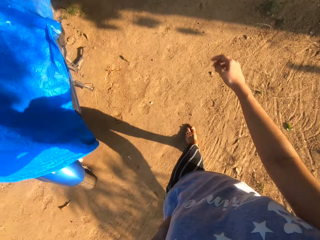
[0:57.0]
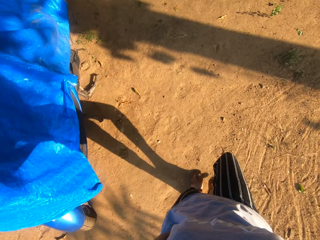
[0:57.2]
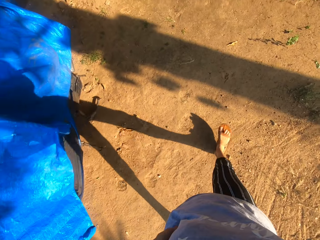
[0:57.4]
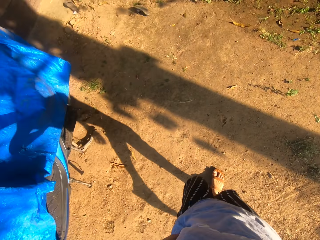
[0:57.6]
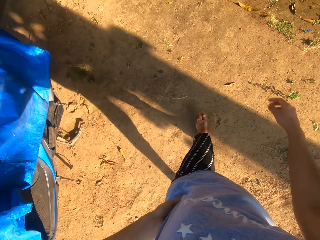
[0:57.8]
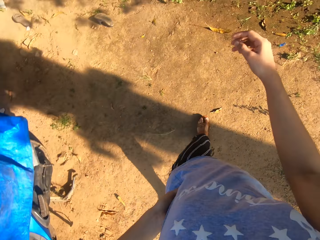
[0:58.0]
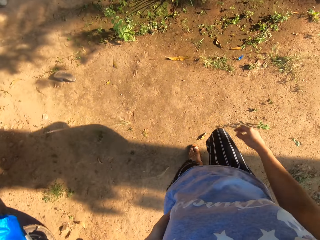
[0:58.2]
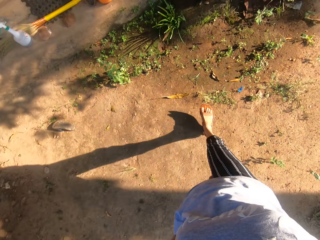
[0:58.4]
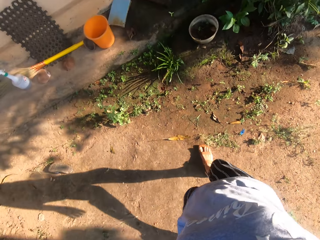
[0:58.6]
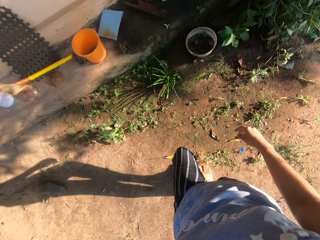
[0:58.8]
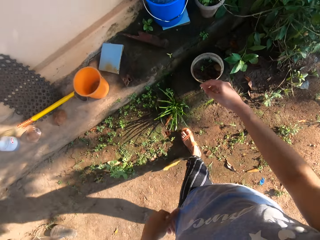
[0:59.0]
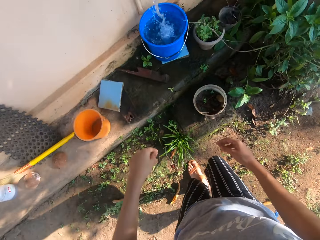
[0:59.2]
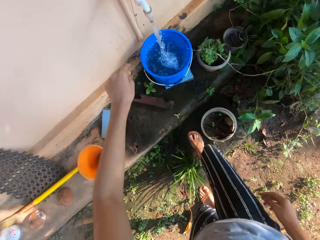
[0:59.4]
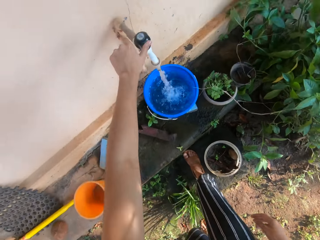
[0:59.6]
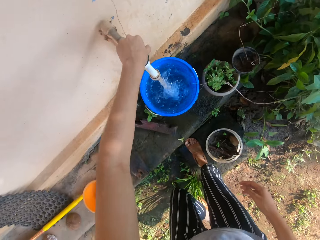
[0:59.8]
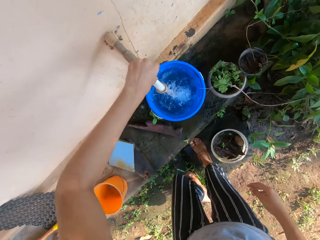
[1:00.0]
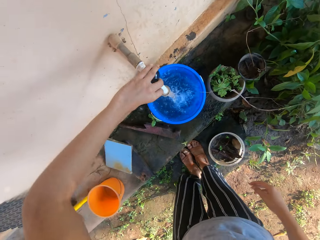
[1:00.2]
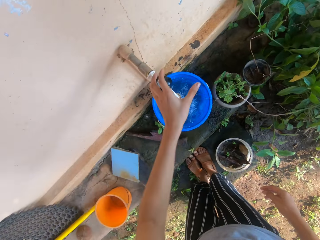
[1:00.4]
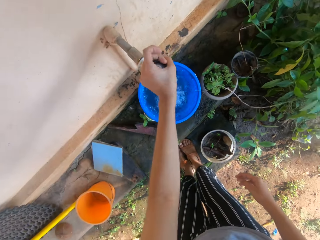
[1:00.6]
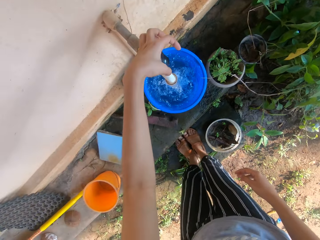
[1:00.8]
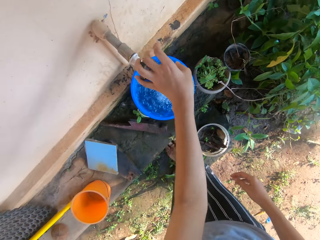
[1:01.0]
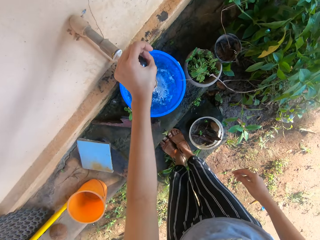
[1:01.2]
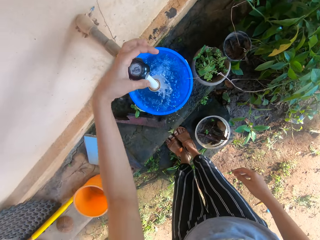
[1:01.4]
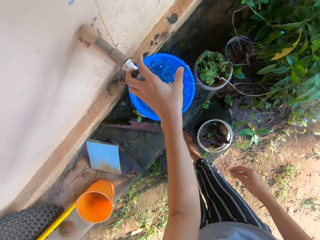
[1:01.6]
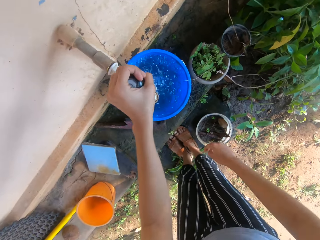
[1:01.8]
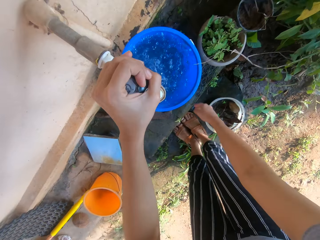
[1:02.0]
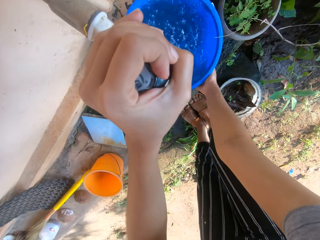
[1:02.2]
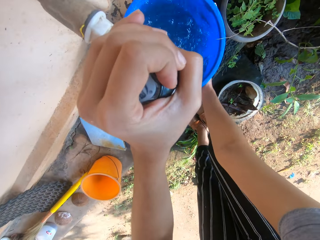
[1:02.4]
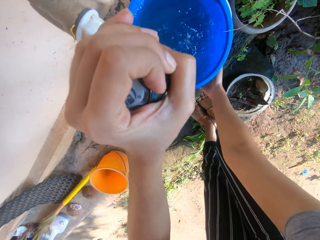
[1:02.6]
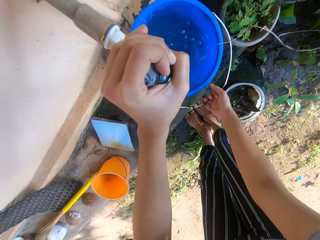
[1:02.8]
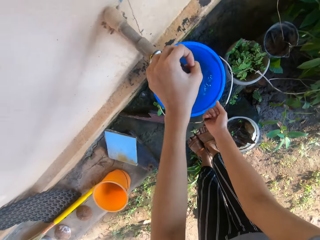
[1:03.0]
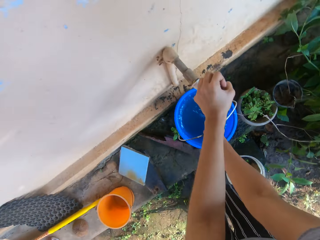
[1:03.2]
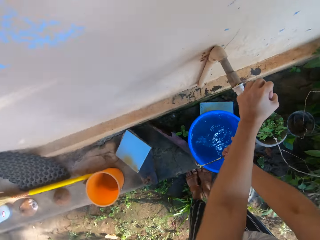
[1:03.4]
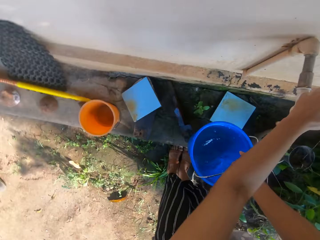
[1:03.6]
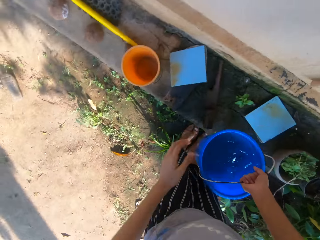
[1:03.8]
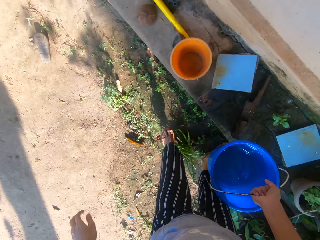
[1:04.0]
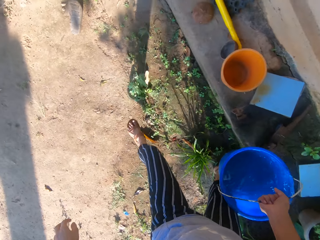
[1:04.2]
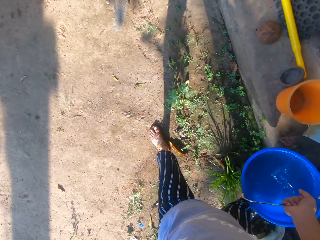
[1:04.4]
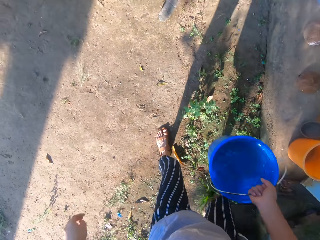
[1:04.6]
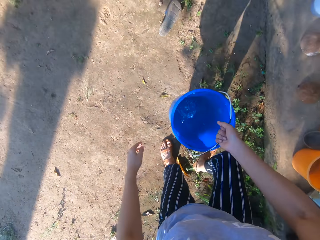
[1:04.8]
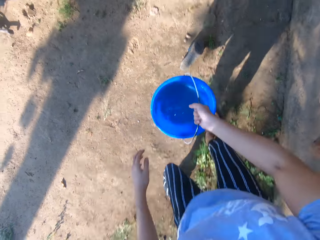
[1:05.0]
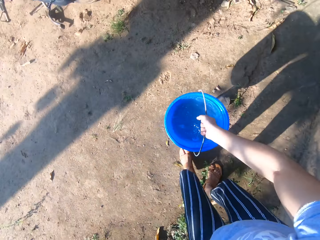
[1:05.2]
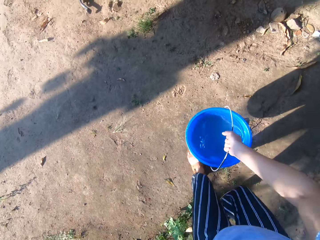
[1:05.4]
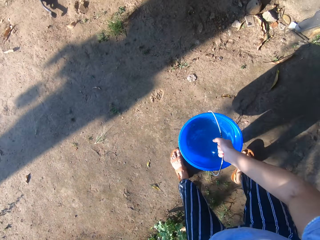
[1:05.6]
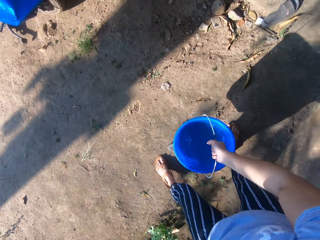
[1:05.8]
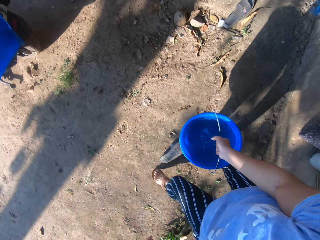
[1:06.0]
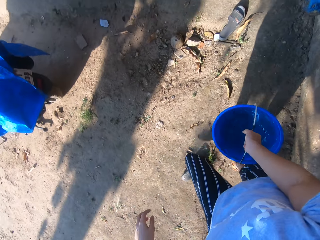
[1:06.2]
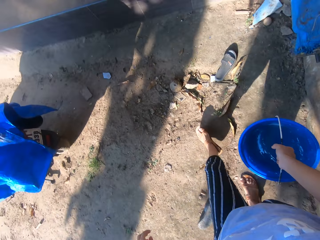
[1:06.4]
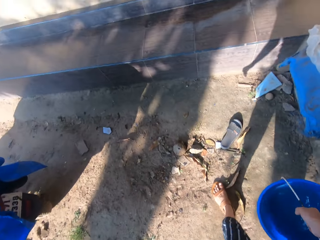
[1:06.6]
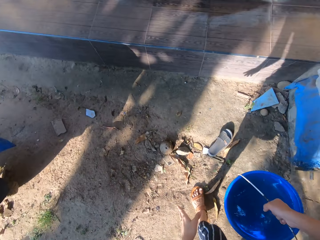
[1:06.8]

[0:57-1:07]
The camera wearer turns off the tap with her left hand. She picks up the bucket of water from the step with her right hand.

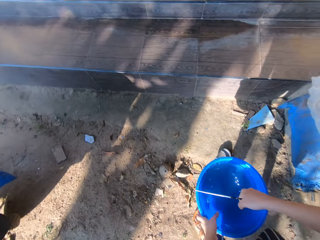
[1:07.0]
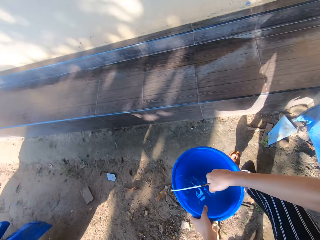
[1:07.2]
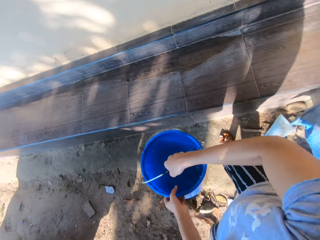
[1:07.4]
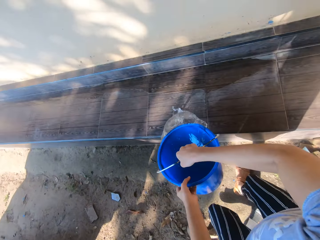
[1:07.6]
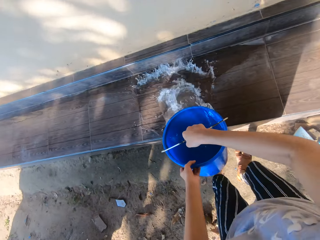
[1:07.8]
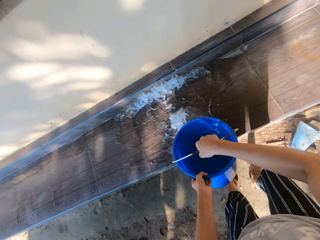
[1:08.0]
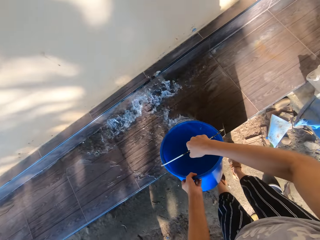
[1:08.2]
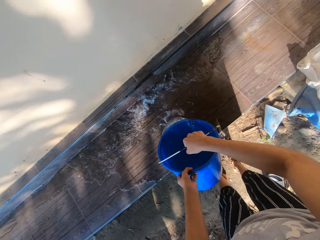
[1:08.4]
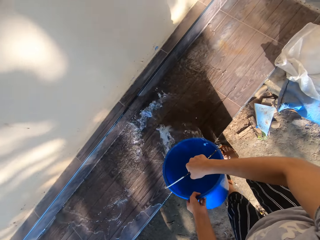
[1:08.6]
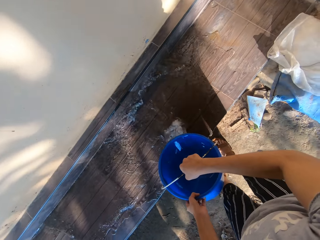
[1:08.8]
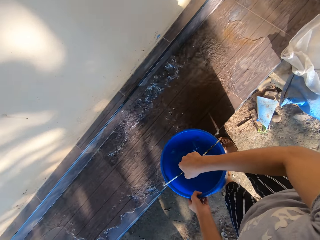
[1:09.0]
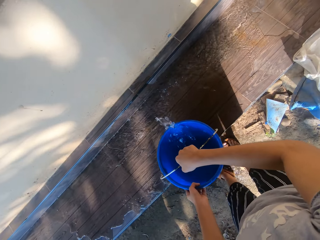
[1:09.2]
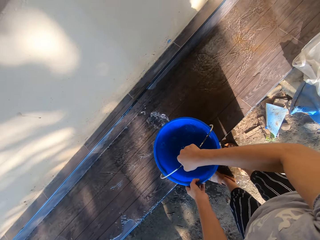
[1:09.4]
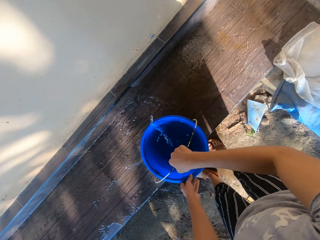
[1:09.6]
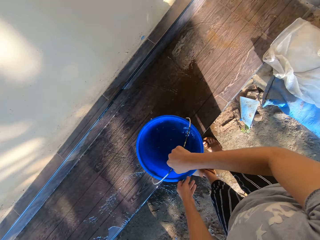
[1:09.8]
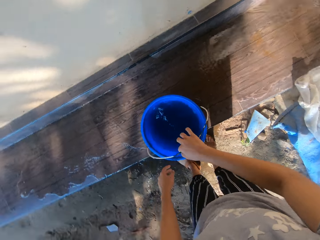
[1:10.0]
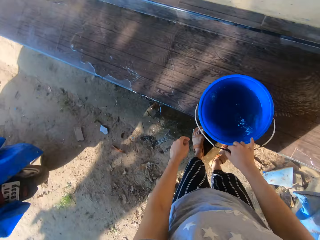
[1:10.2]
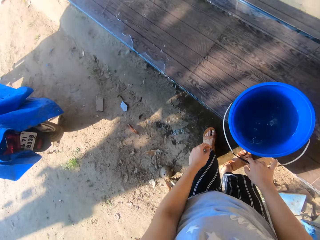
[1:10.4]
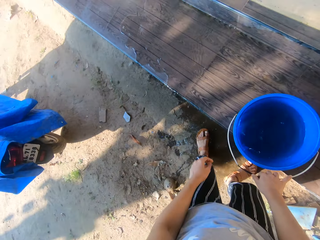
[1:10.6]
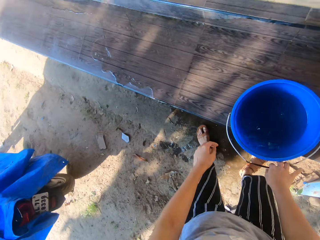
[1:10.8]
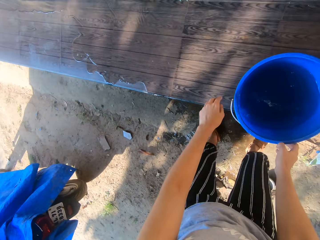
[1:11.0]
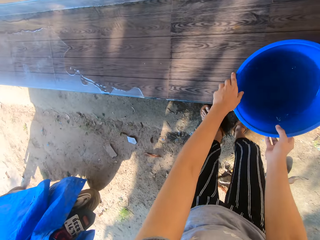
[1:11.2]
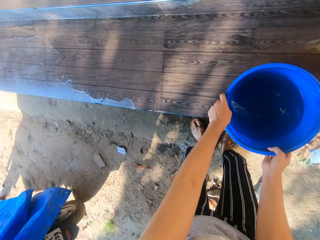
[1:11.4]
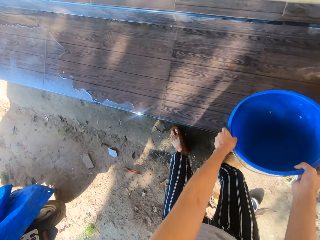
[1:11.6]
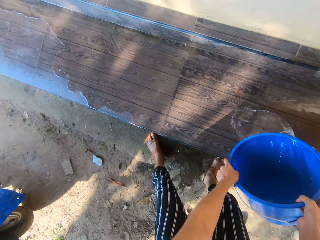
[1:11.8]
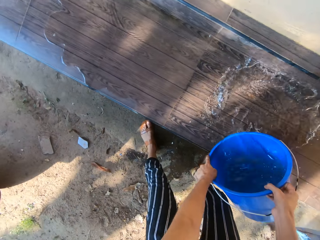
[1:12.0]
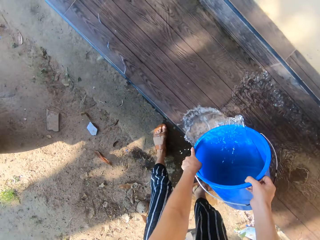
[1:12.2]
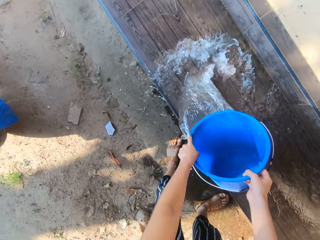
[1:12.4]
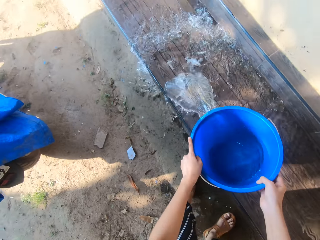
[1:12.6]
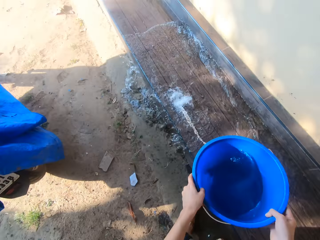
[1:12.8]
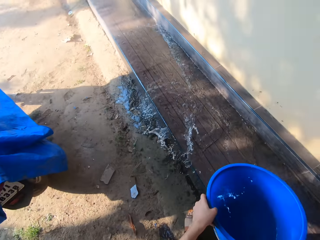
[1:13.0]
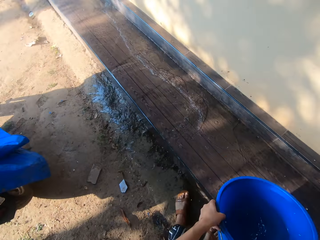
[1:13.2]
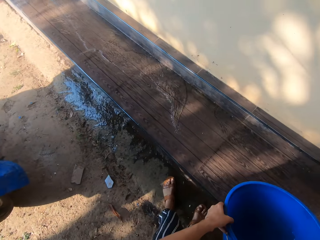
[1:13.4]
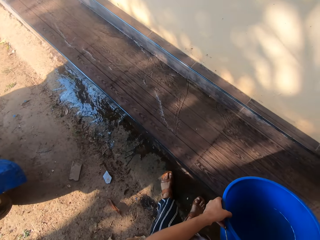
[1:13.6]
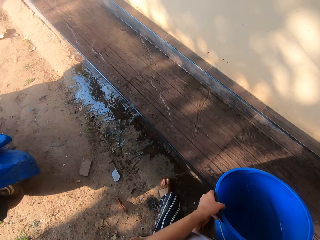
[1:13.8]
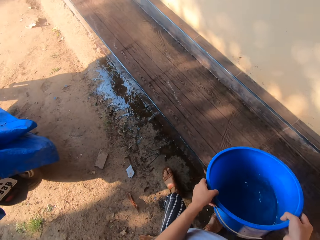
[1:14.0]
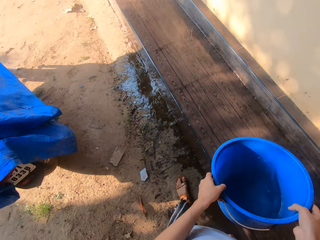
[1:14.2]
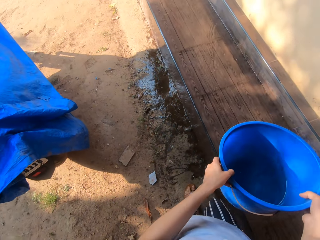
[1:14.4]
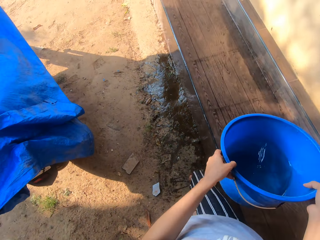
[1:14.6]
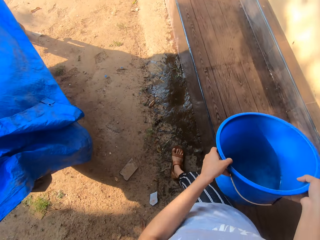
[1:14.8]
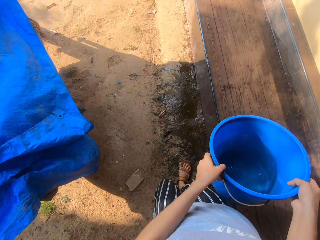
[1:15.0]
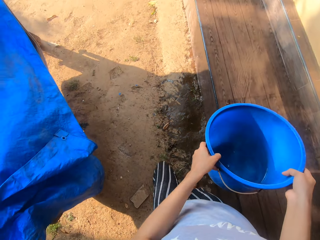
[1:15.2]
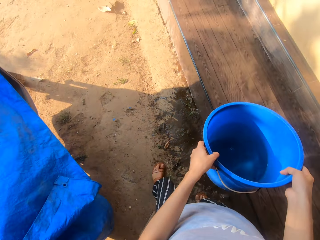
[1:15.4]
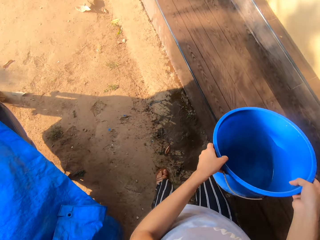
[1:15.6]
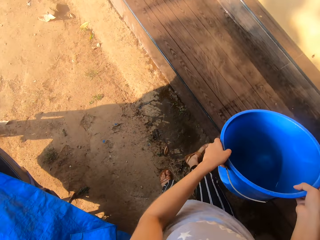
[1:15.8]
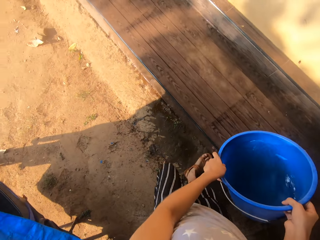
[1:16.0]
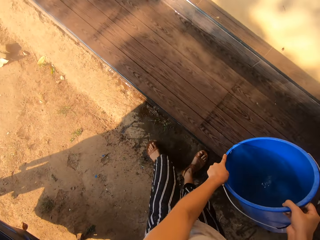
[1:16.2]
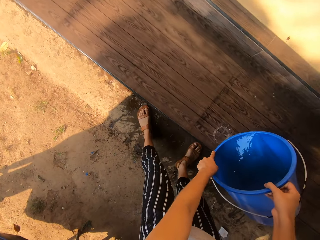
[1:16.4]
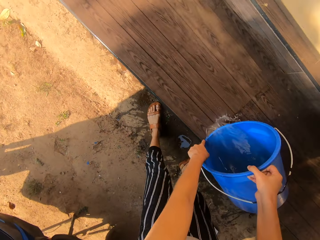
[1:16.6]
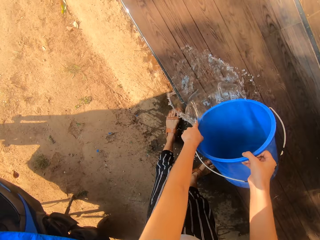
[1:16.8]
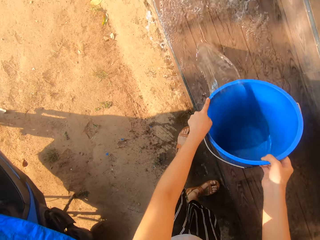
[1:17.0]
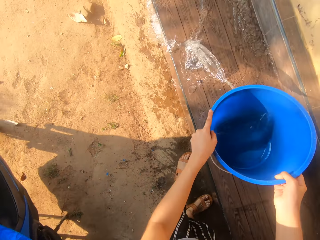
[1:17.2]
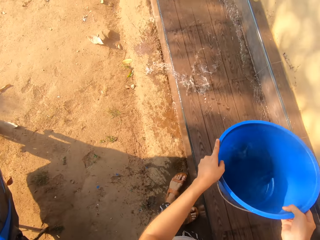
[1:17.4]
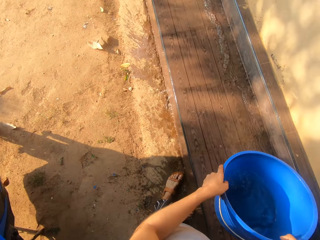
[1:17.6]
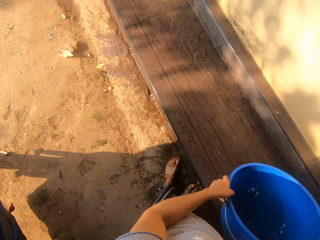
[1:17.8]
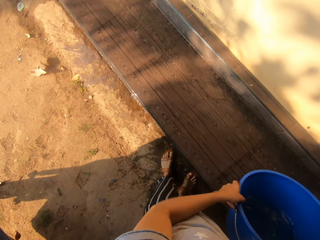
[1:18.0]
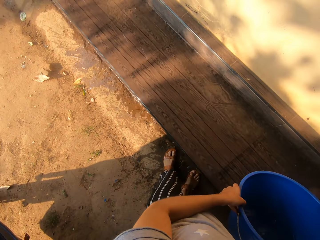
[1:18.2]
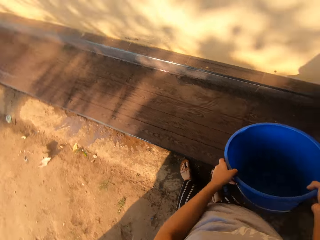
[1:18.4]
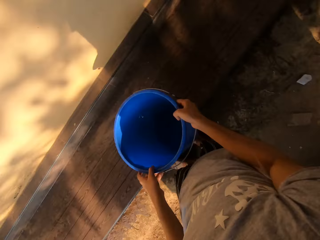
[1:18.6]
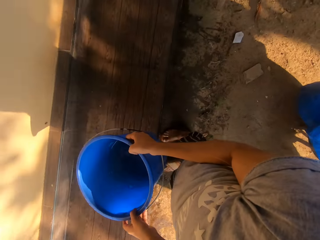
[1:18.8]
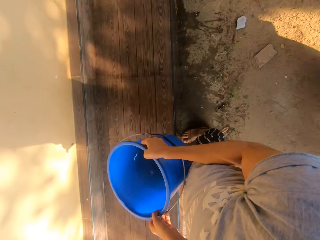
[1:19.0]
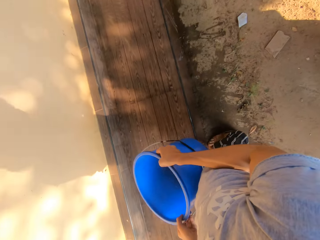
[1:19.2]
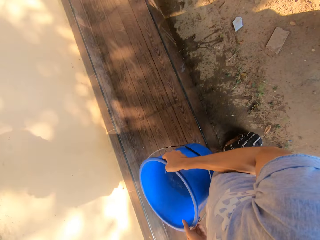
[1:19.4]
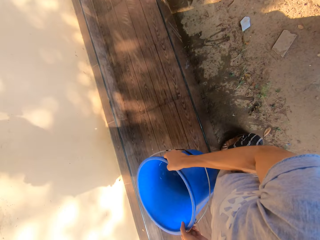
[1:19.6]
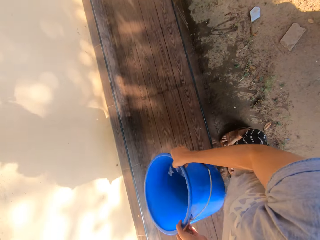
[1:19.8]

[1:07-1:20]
The camera wearer pours water on the step from the bucket in both hands. They put the bucket on the step with both hands. They pick up the bucket from the step with both hands. They pour water on the step from the bucket in both hands. They pour water on the step again.
